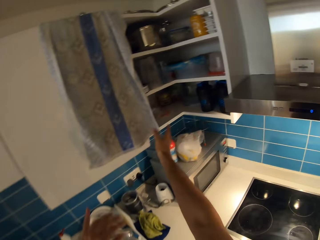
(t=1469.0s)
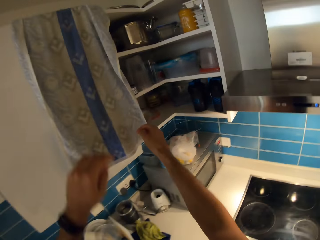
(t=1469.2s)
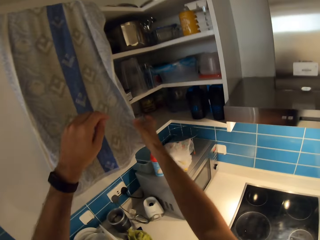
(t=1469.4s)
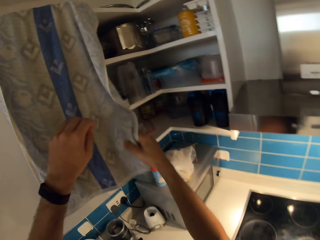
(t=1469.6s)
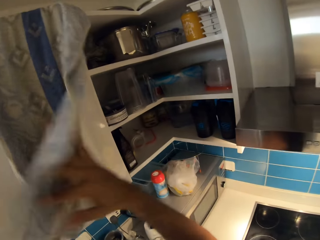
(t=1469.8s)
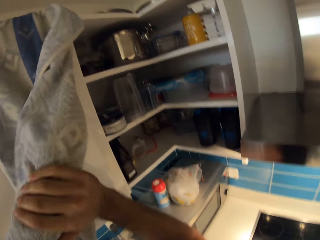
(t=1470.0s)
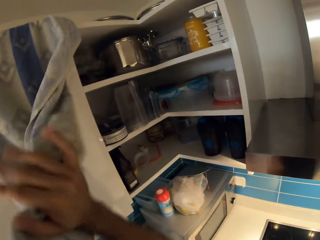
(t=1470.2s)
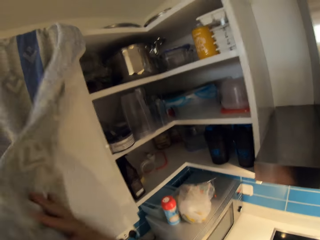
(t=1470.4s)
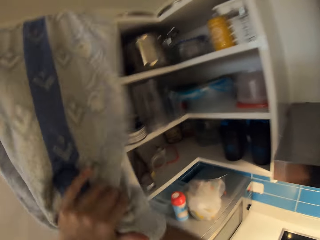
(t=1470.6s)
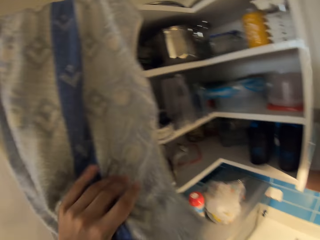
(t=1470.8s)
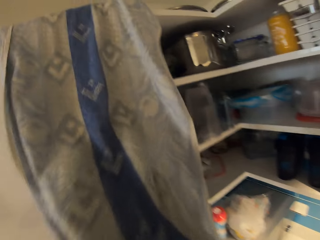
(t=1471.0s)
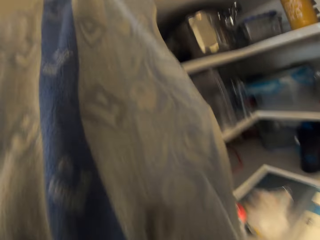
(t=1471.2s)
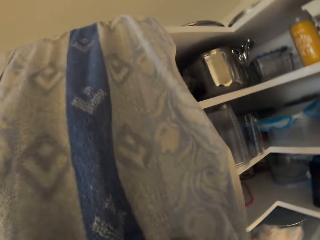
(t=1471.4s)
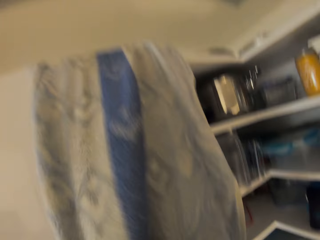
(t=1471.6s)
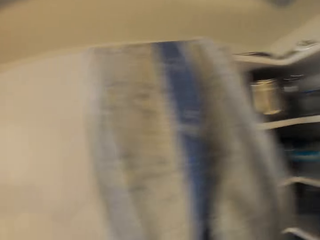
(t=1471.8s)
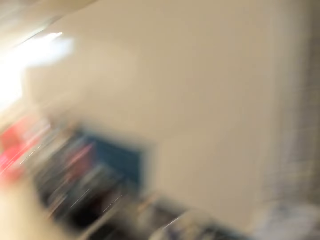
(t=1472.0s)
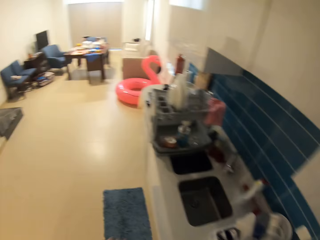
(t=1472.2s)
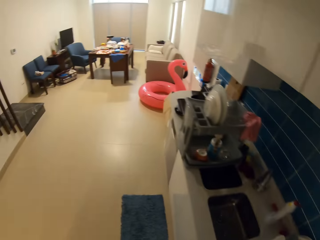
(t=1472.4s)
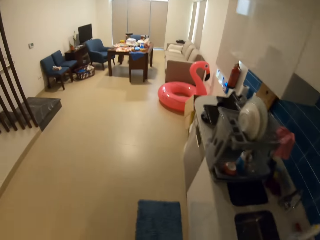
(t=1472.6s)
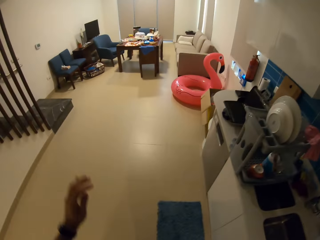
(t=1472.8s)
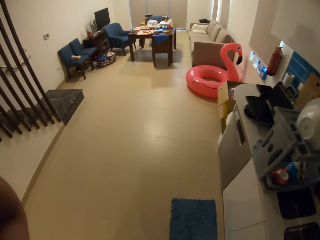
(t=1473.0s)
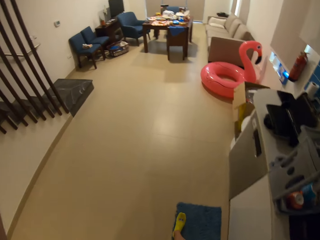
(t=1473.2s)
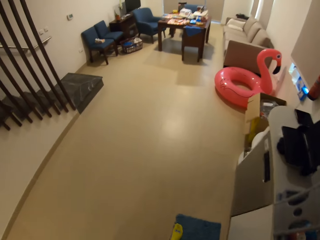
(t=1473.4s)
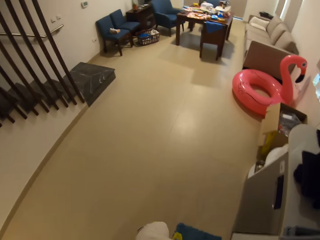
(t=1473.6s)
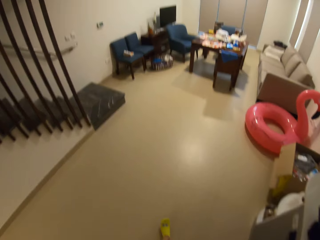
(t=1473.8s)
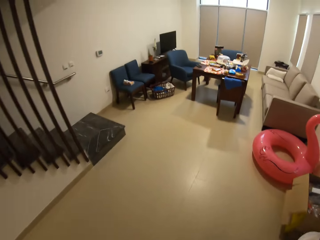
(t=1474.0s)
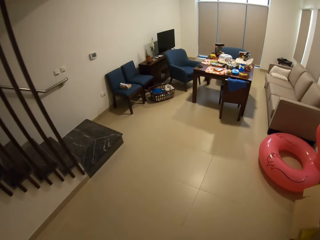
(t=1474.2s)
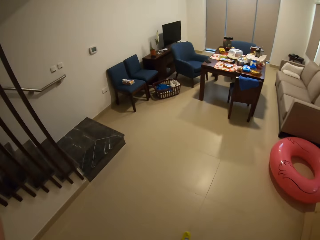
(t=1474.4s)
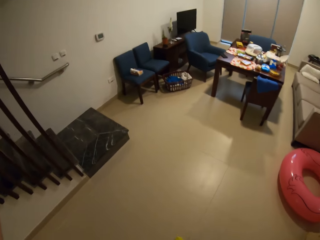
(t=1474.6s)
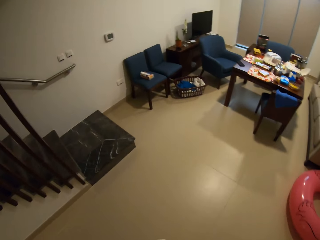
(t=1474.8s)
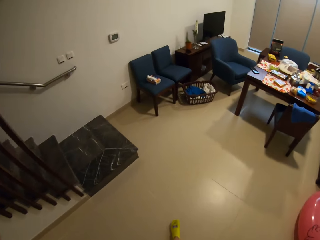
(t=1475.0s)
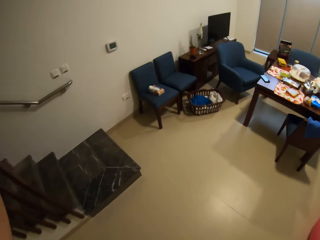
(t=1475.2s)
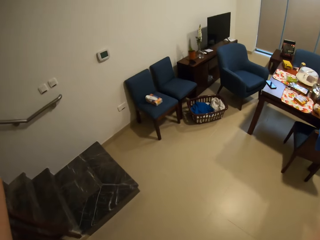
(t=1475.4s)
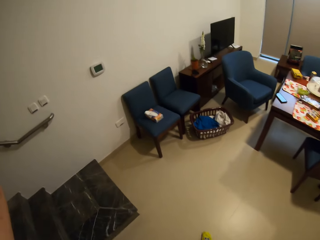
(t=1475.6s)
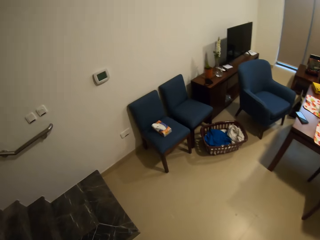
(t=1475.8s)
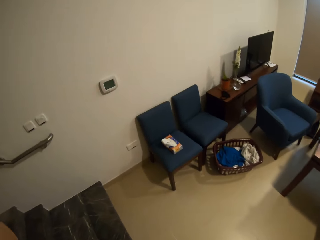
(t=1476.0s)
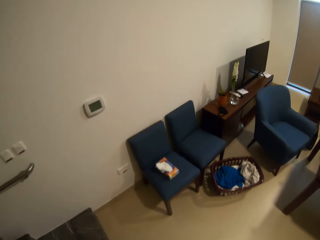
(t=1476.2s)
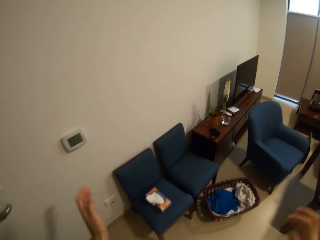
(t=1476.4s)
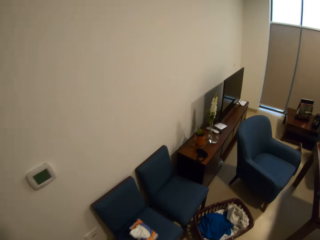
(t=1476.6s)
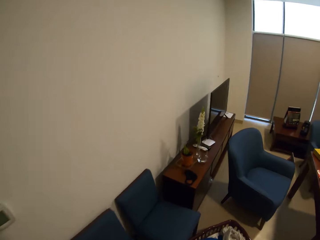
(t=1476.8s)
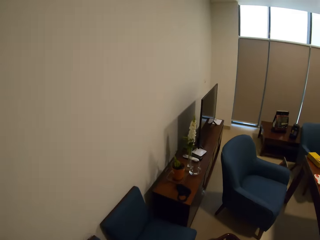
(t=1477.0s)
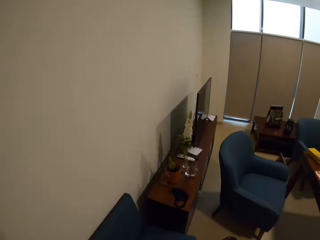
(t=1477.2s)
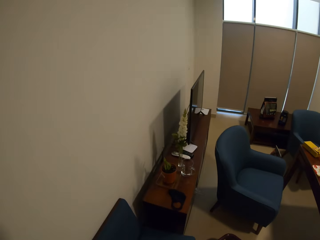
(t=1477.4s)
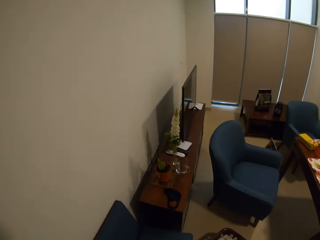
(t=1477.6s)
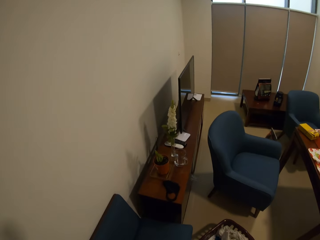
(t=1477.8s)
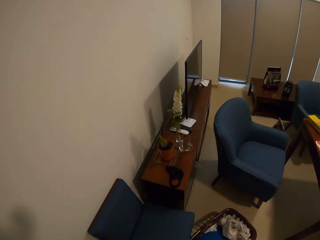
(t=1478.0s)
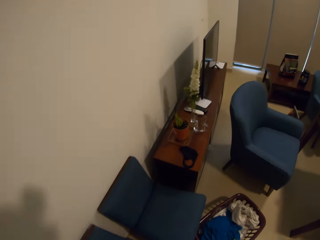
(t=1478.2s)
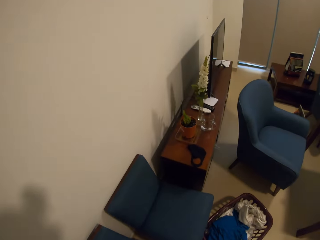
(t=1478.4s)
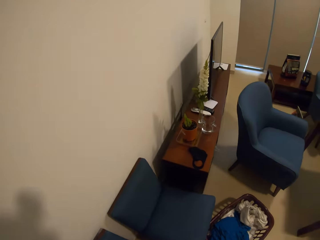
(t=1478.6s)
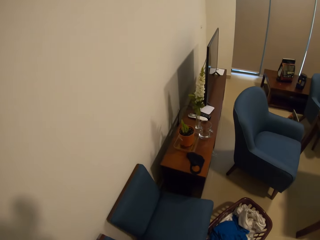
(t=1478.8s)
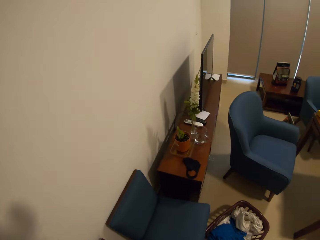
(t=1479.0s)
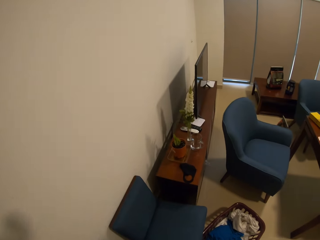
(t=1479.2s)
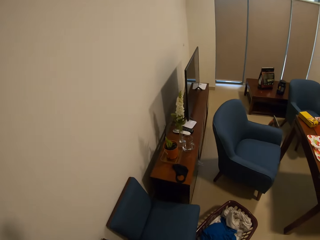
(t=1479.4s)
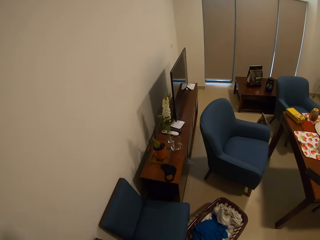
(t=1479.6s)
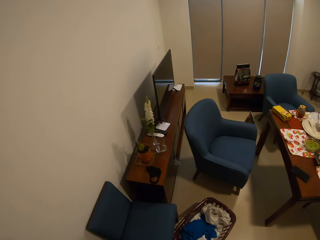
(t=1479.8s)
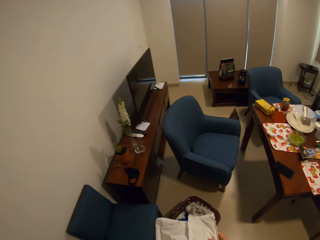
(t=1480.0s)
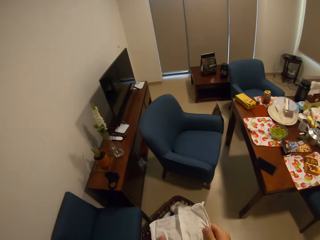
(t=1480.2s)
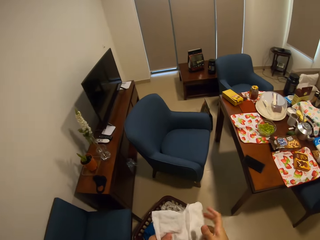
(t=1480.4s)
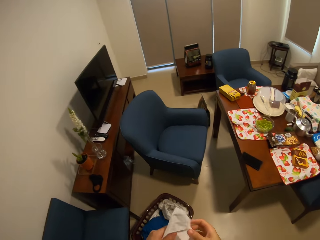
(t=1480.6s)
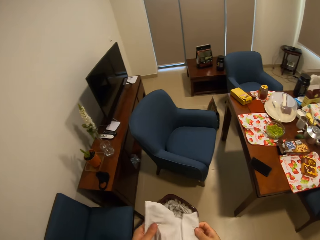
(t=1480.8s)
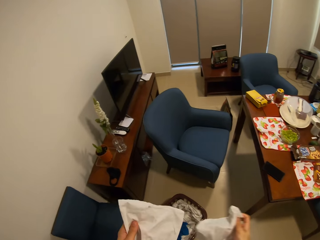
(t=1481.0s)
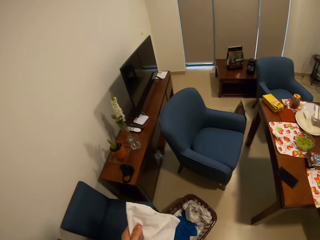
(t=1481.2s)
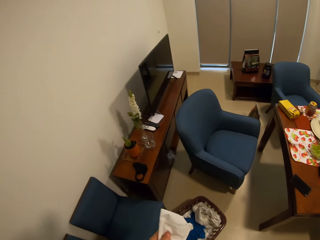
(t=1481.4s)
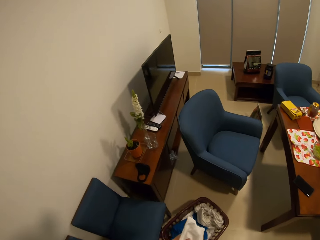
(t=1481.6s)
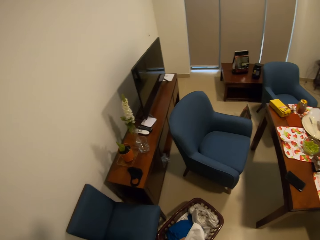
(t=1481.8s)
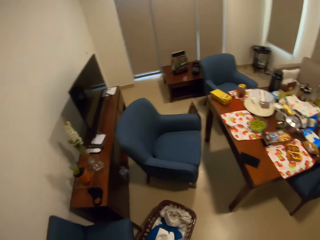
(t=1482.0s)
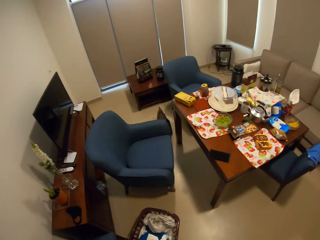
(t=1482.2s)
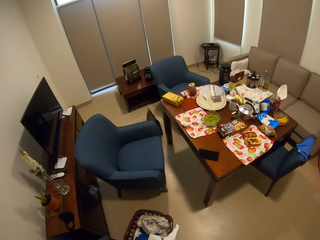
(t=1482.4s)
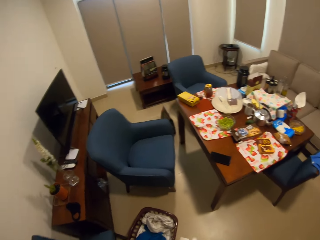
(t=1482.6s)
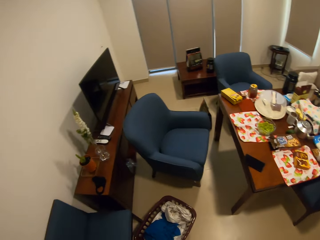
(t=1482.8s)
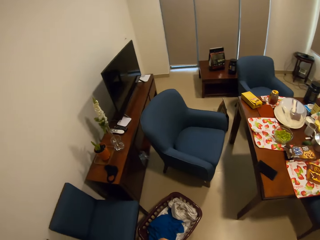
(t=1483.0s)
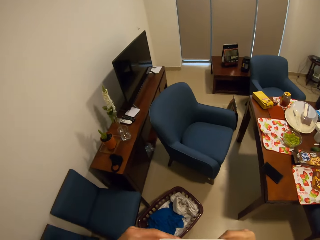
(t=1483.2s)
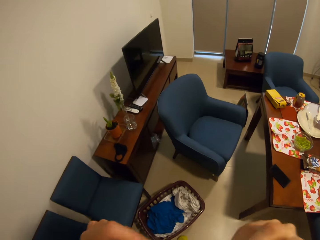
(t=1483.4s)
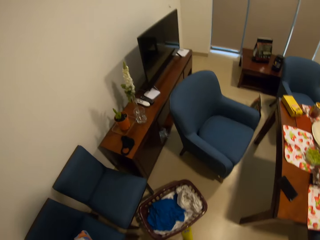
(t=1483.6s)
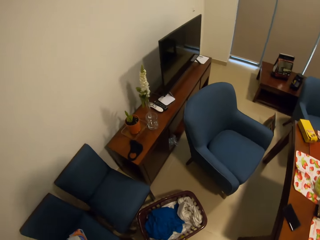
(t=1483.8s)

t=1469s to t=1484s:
The camera wearer wipes his hands with a napkin hanging on a shelf. He walks in the house and raises up his hand. He picks up tissue papers with his hands.

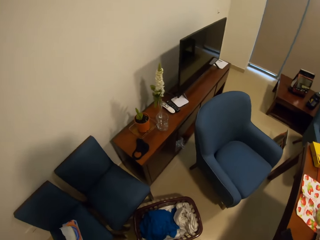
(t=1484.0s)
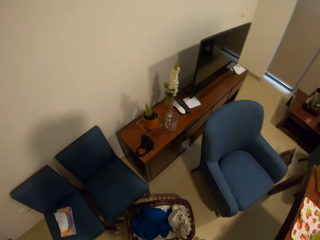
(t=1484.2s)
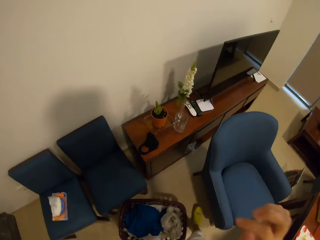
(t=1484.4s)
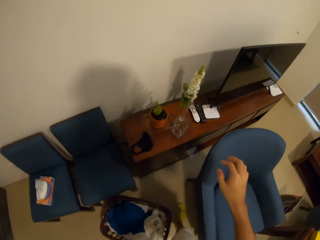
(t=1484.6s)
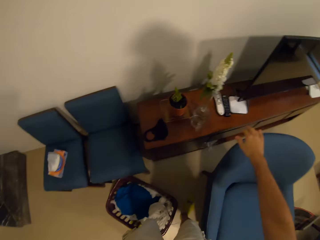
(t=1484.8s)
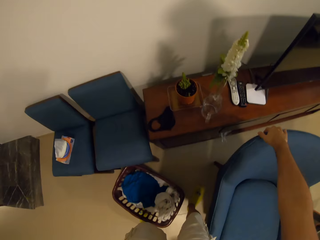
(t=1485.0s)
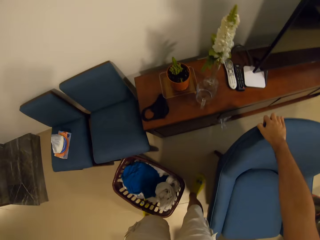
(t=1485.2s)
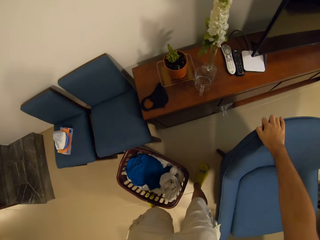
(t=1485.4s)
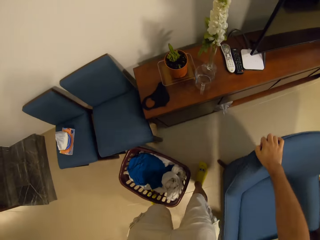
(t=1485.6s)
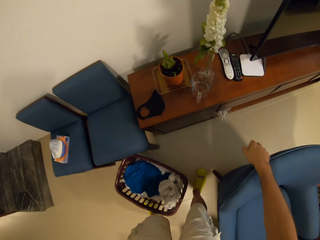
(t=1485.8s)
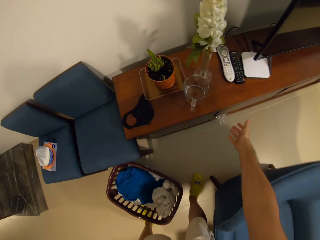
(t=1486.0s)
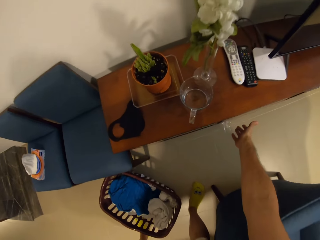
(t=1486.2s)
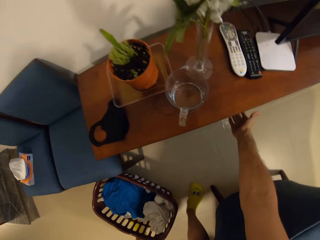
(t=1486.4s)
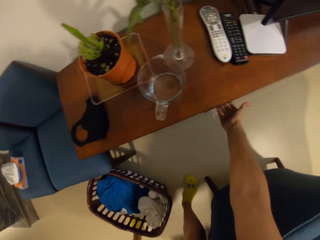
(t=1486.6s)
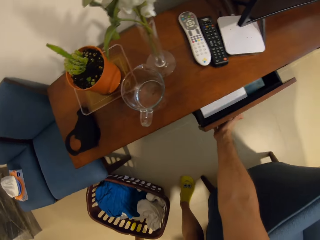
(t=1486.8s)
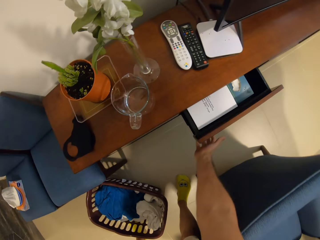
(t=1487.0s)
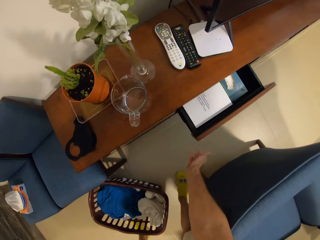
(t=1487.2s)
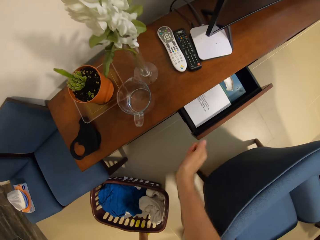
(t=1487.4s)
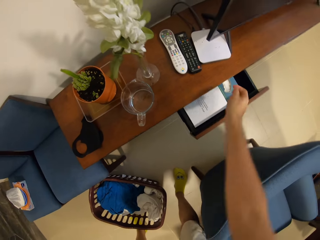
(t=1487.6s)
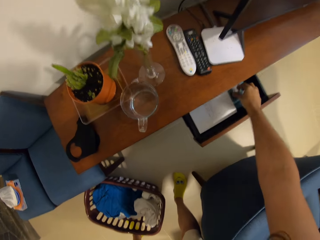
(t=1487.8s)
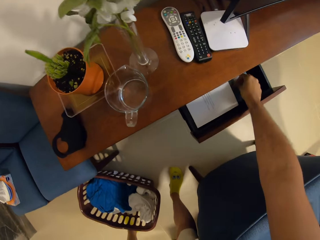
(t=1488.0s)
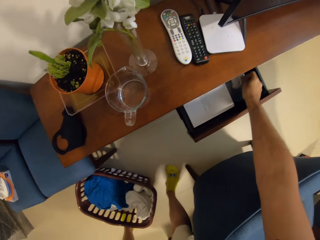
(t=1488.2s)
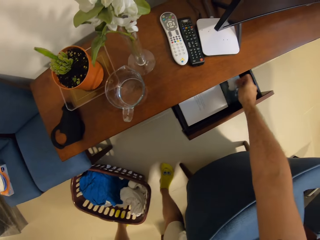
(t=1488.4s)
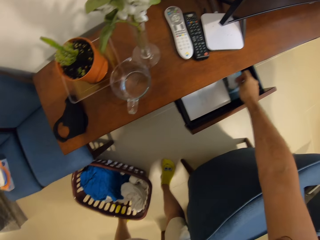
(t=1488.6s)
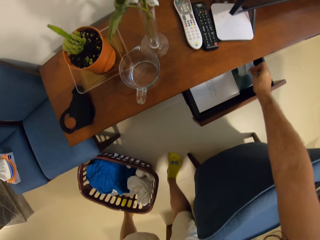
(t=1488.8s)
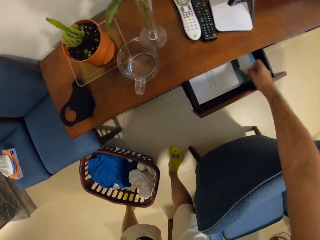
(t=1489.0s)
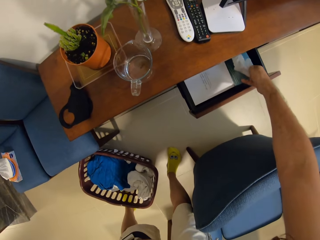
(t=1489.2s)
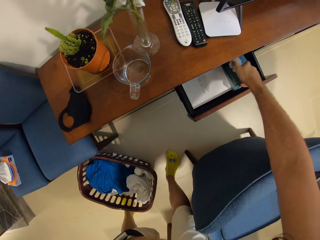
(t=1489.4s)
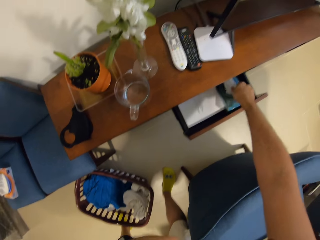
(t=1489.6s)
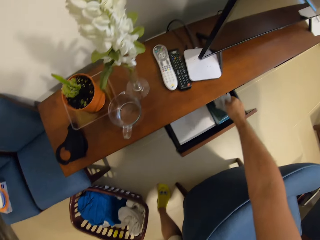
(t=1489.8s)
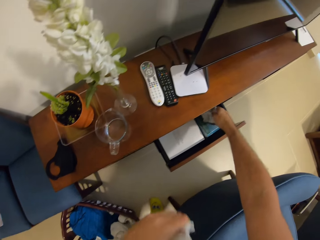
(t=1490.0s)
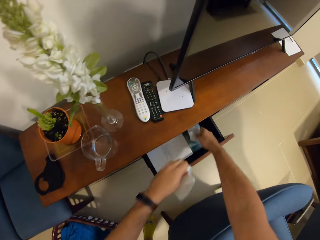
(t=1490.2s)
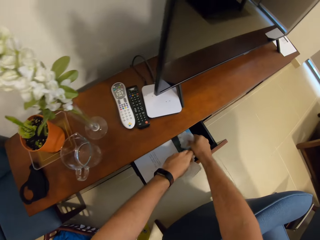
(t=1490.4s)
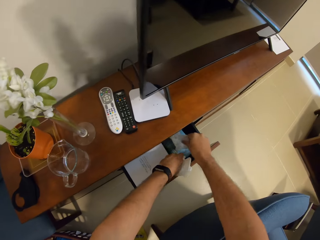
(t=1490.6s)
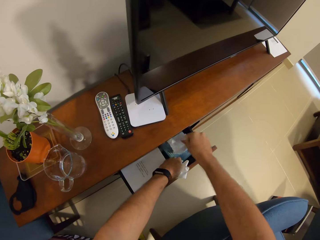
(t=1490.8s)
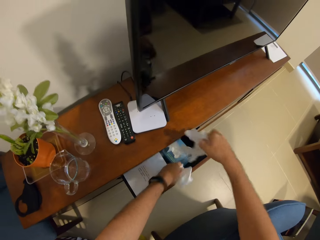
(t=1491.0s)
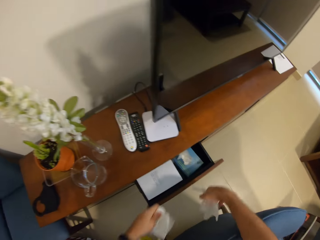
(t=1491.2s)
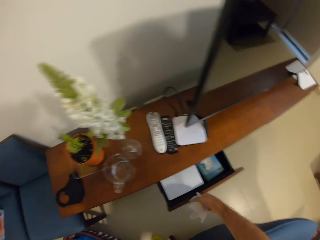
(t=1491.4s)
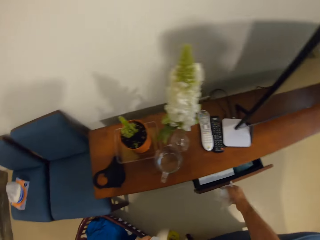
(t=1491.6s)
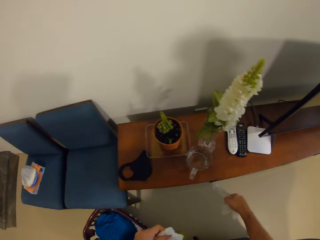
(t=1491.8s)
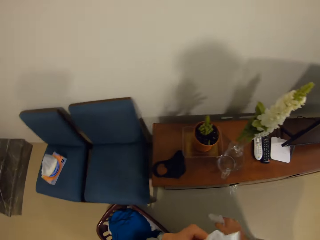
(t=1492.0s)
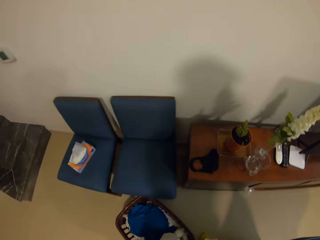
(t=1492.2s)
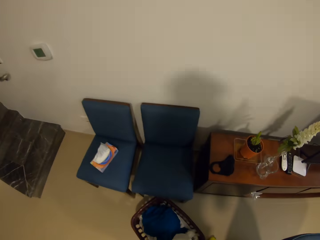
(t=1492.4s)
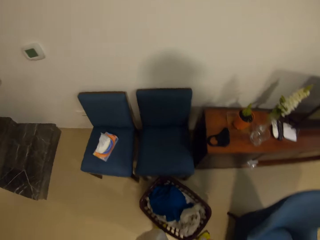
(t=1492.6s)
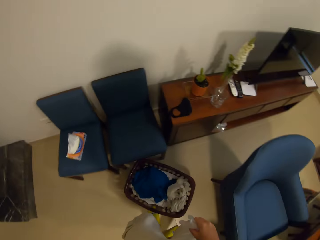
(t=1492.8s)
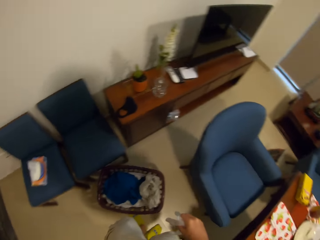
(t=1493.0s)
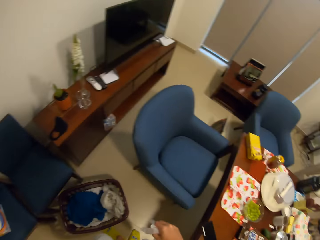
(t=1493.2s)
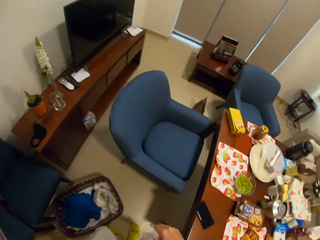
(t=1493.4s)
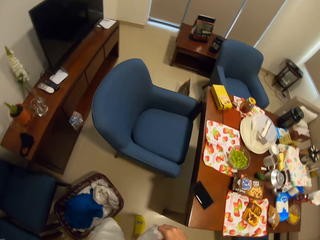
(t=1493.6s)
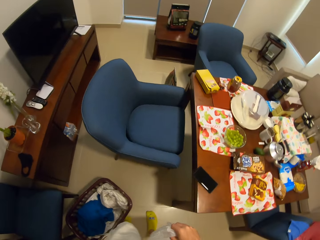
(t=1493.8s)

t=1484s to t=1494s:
The camera wearer moves a chair with his right hand. He opens a drawer with his right hand. He takes the wipes. He pulls out a pair of gloves from the drawer with his right hand. He closes the drawer with his right hand.
